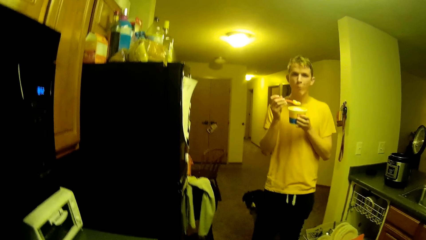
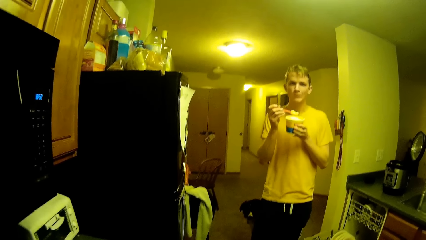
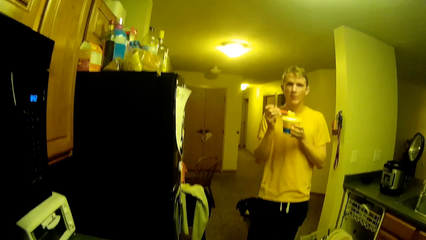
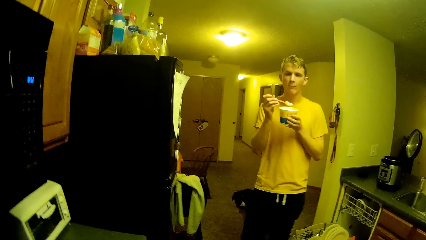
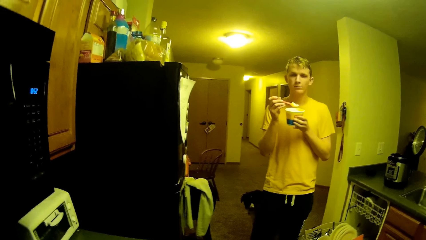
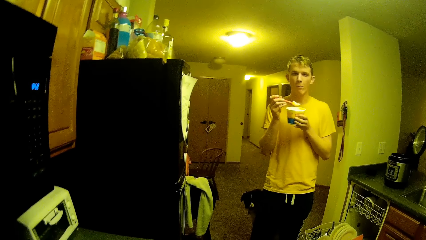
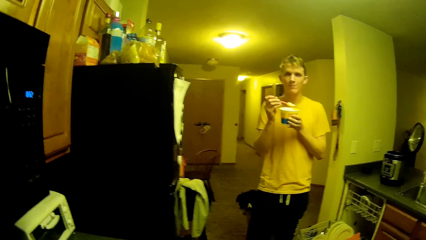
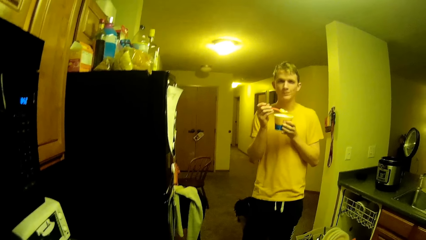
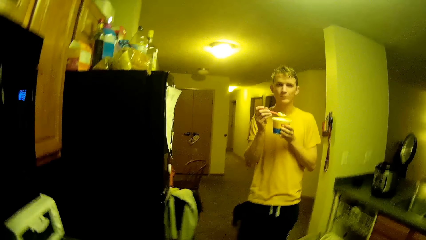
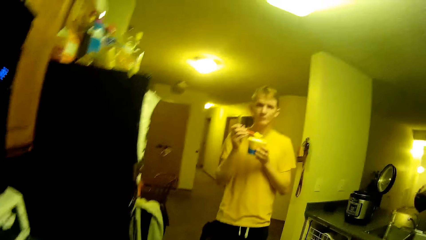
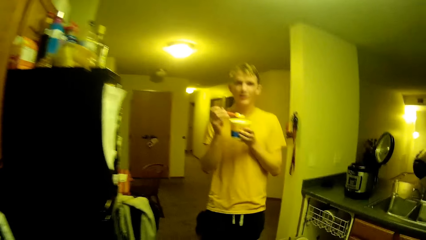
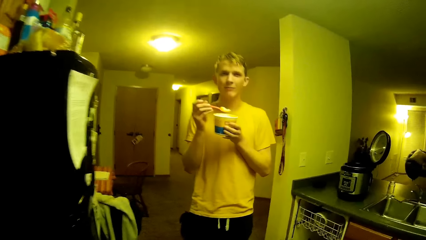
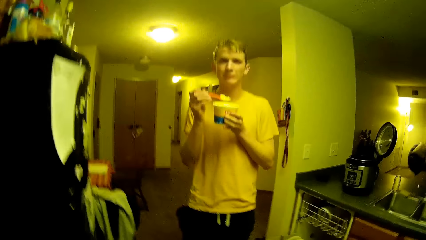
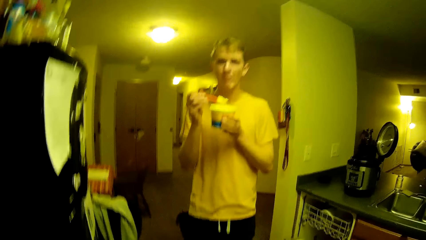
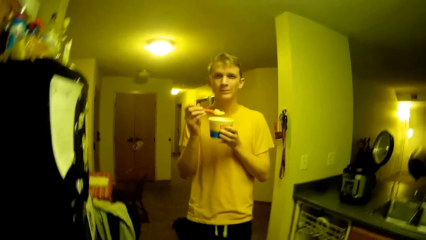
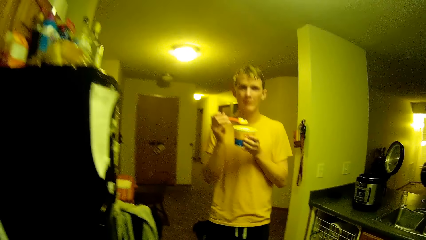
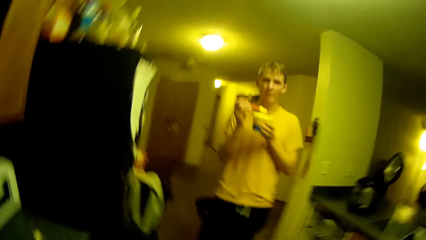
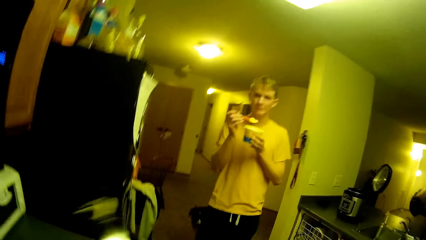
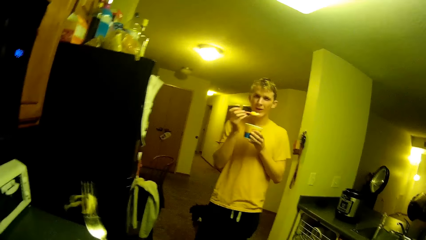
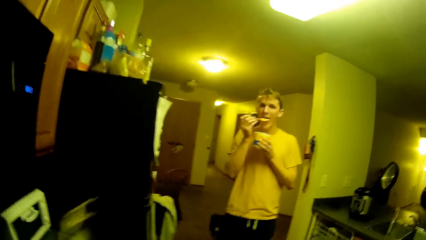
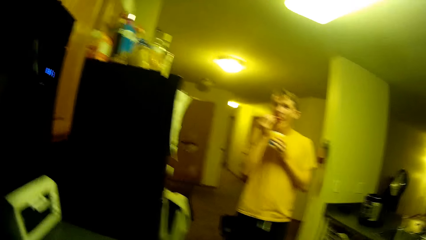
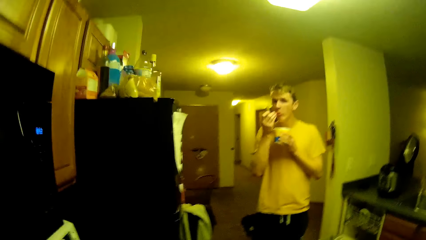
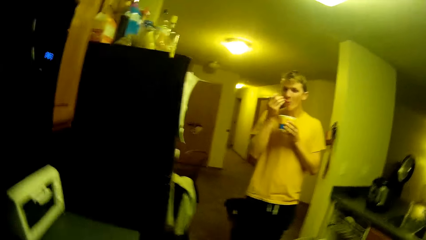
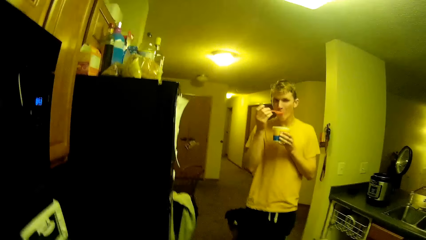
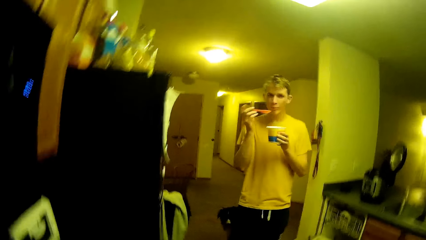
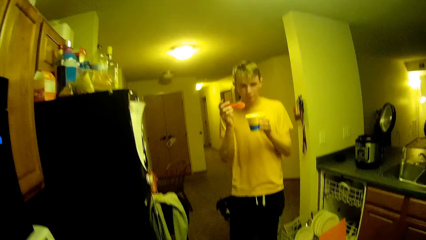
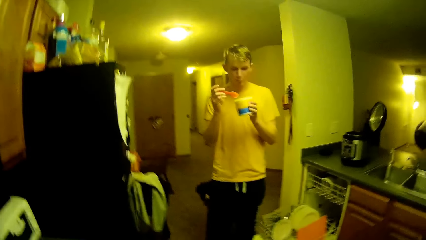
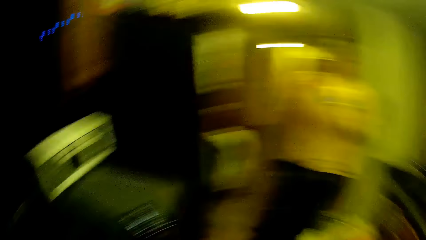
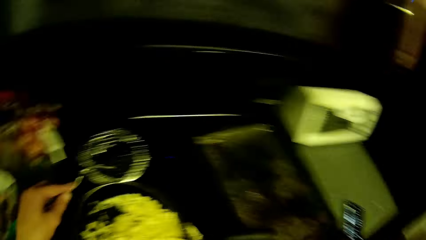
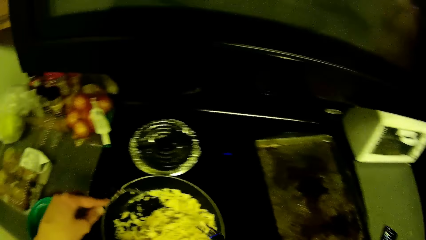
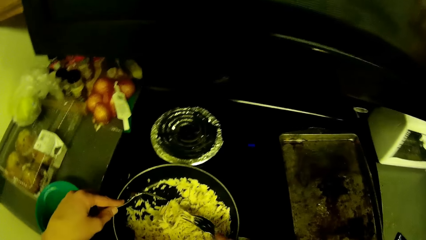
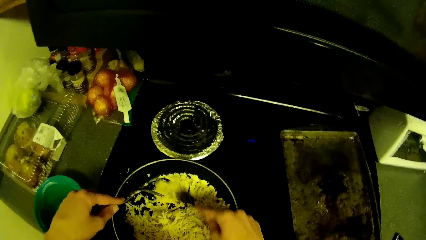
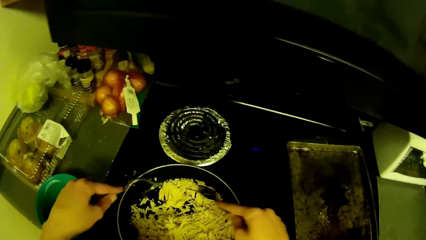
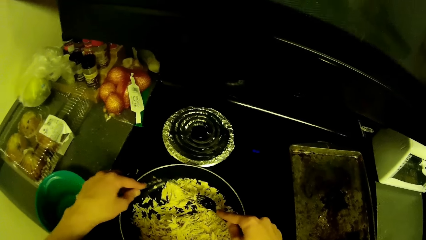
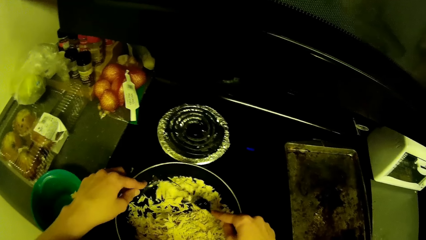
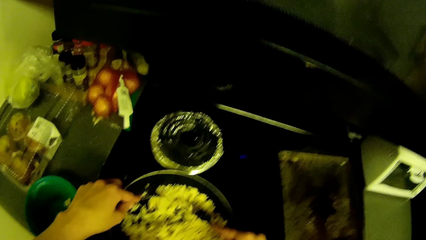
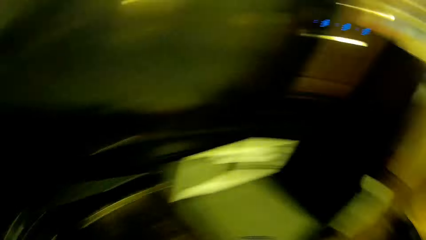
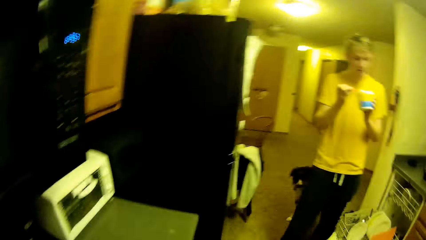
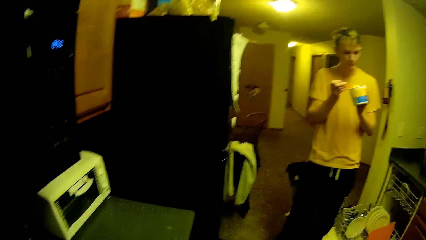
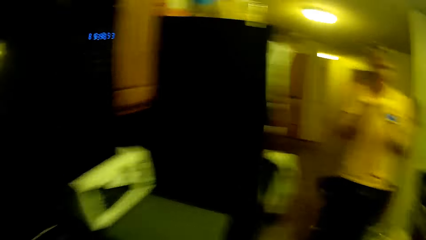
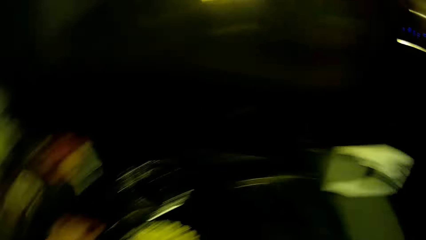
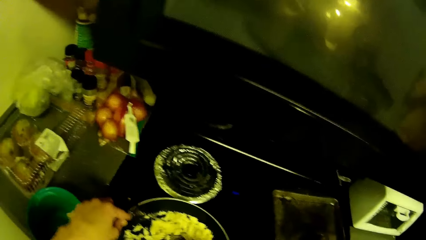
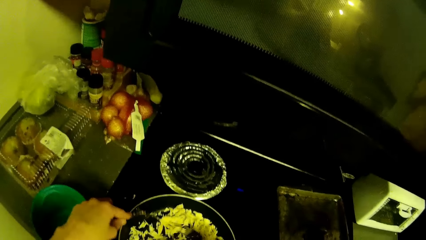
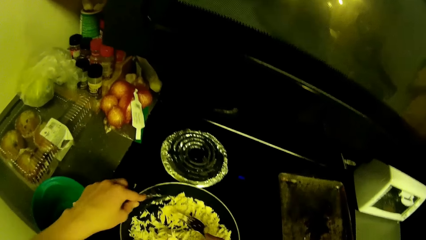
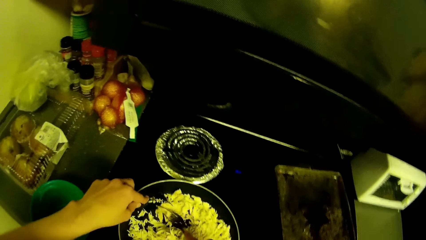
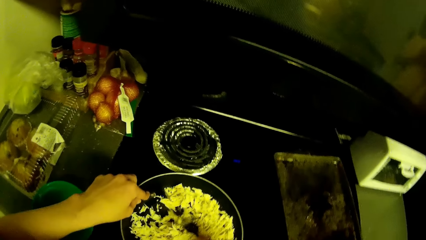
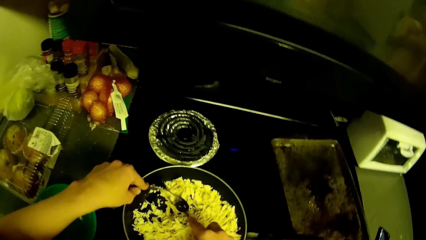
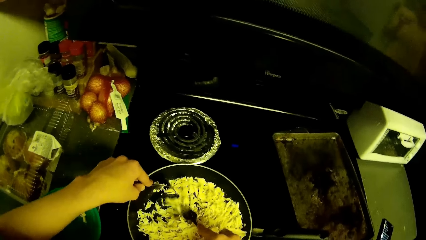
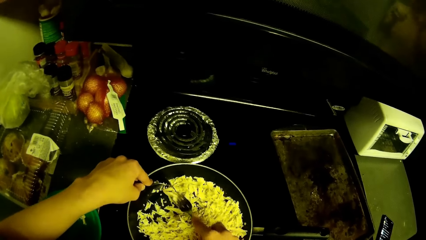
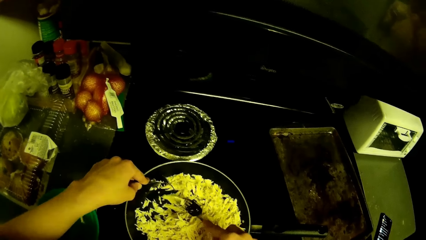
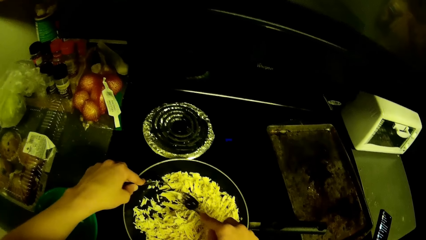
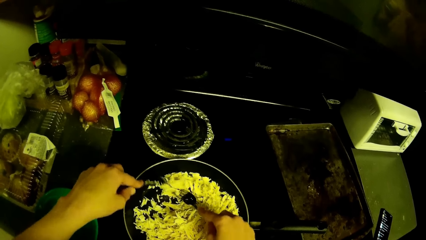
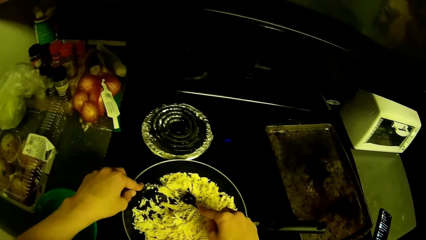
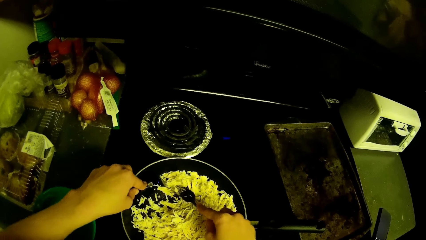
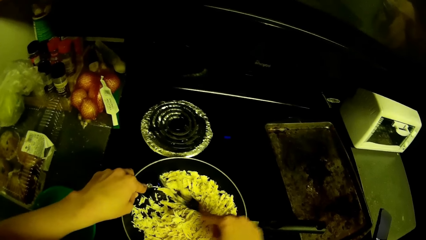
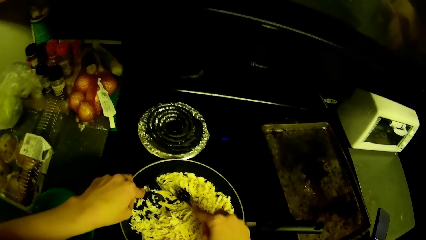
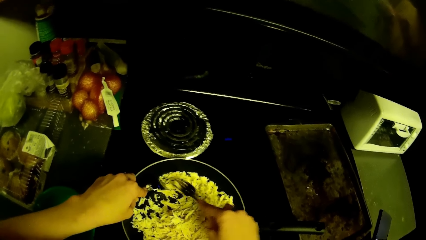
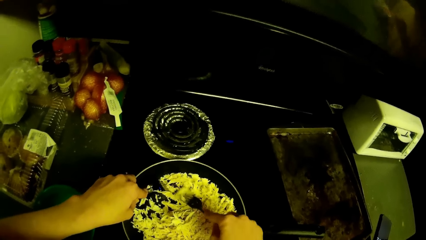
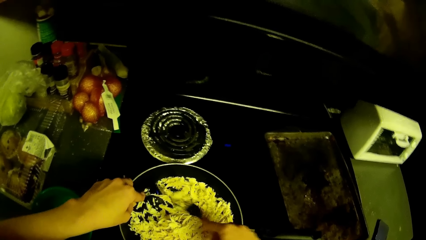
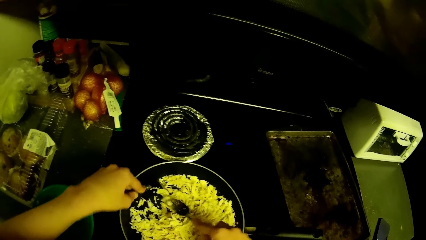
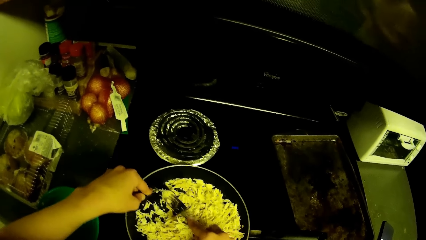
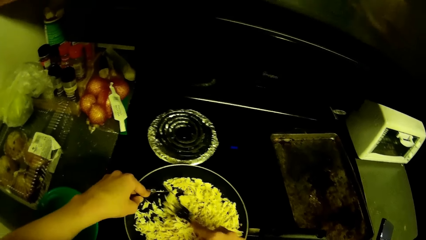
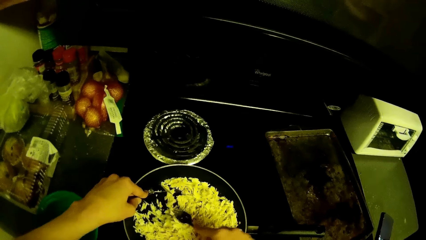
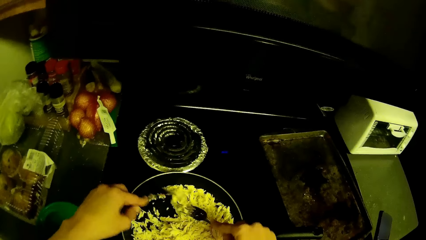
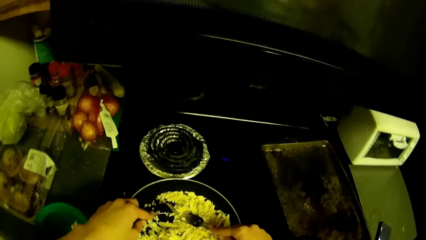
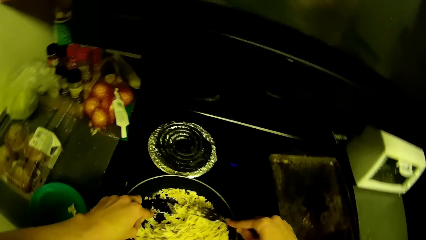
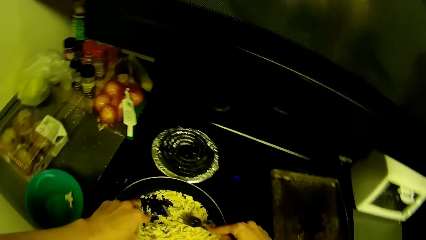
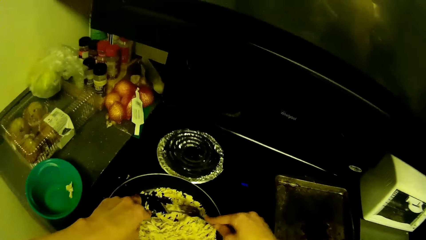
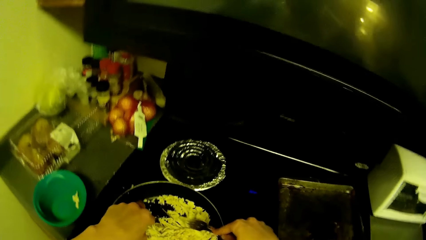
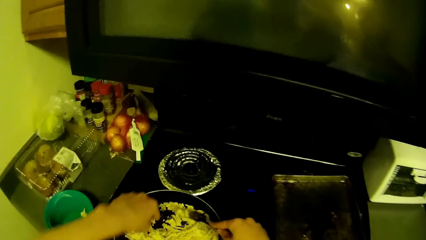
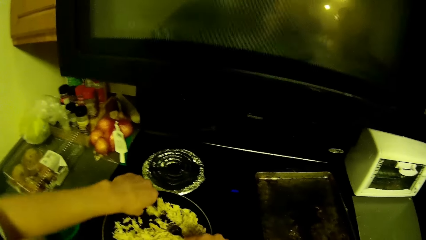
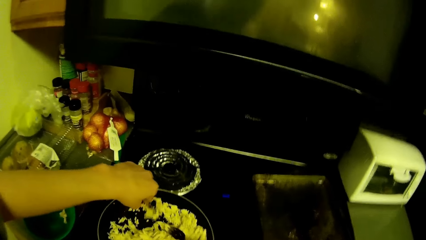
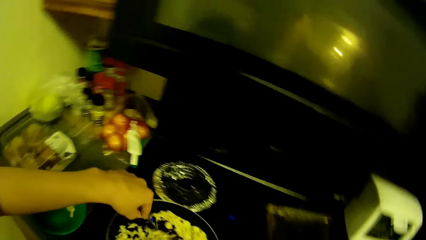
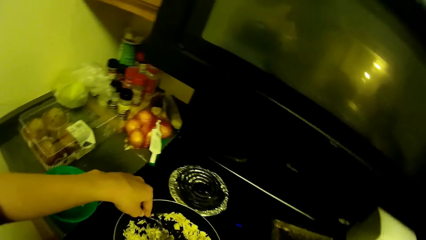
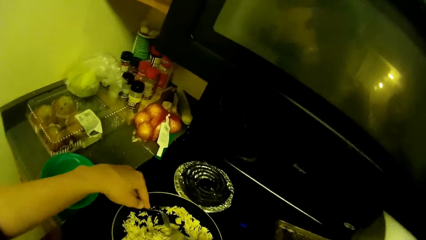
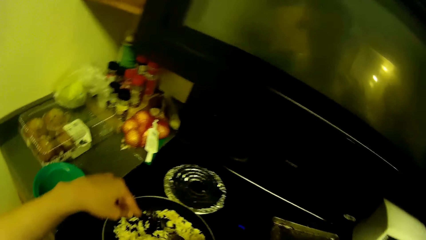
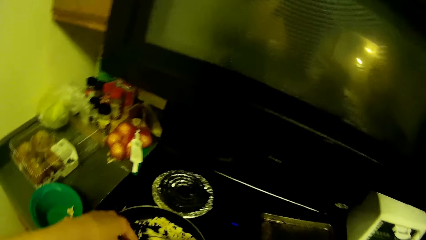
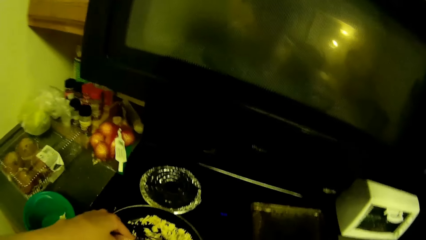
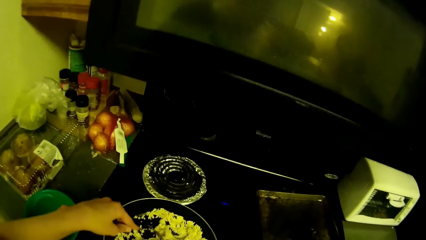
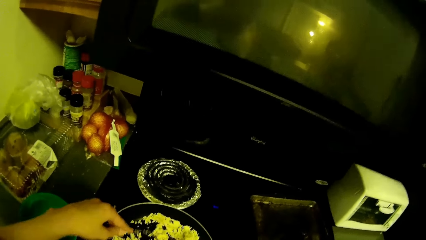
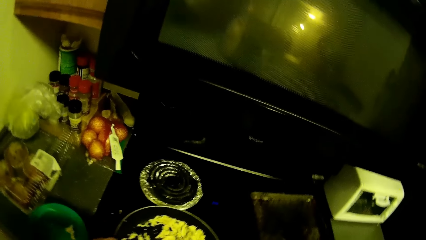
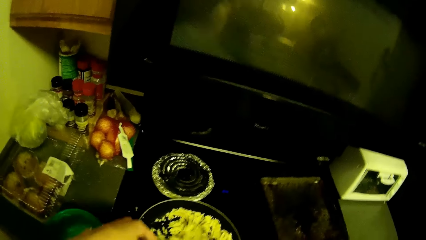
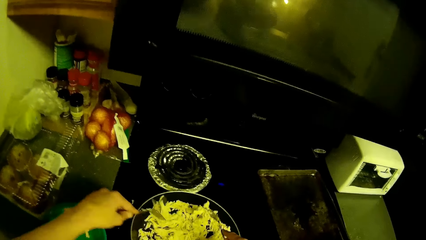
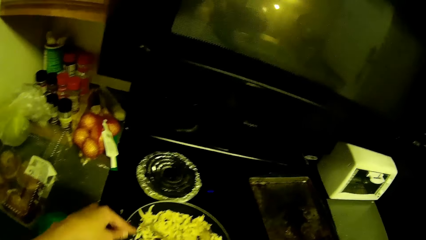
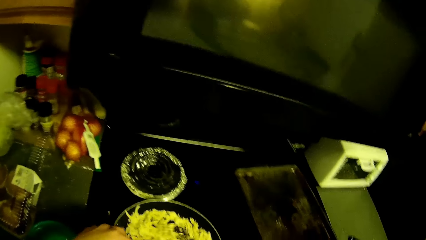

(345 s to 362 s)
A man drinks ice cream from the ice cream container with the spoon and holds the ice cream container in his left hand. The camera wearer lifts the fork. The man puts something in the mouth. The man eats something. The camera wearer moves something with the fork. They shred cabbage in the fry pan with two forks in both hands. They touch something with the fork. The man scoops something with the spoon. The camera wearer separates something with the fork. The man steps forward.
